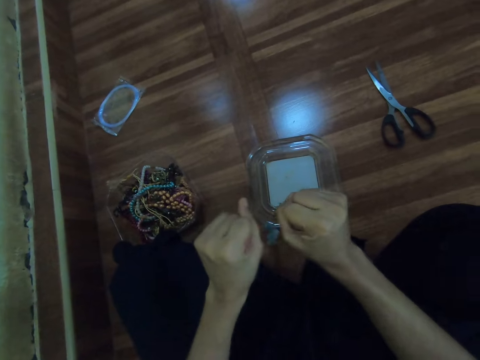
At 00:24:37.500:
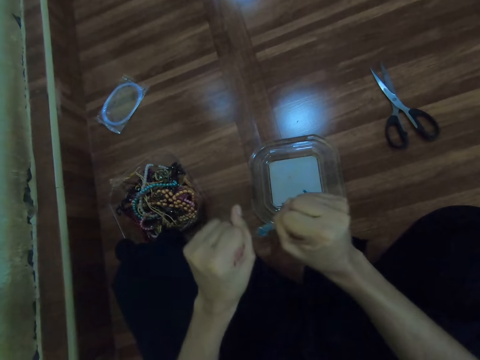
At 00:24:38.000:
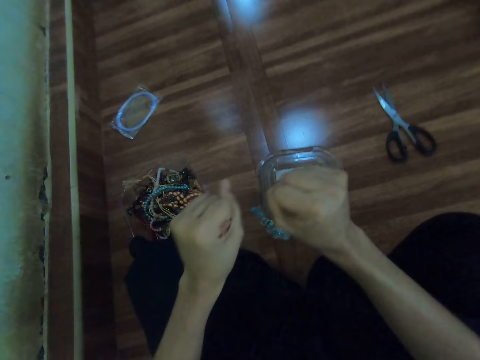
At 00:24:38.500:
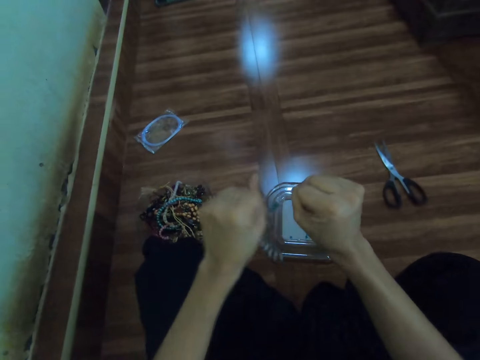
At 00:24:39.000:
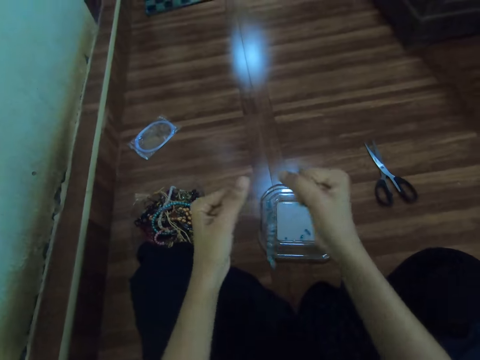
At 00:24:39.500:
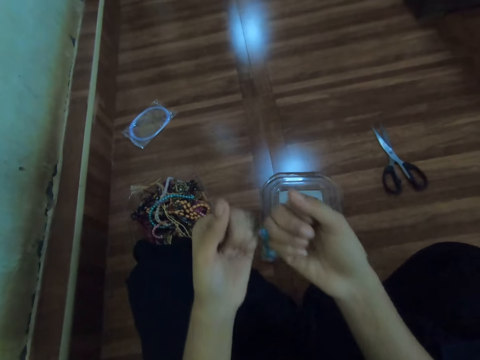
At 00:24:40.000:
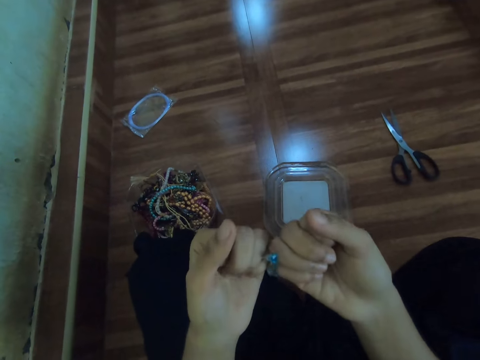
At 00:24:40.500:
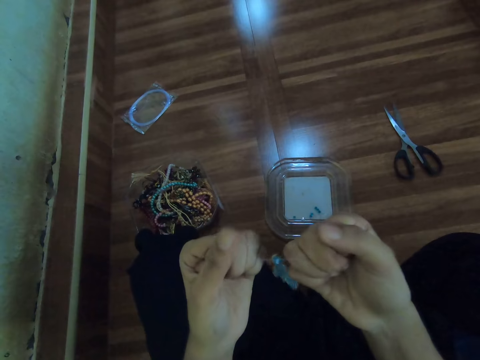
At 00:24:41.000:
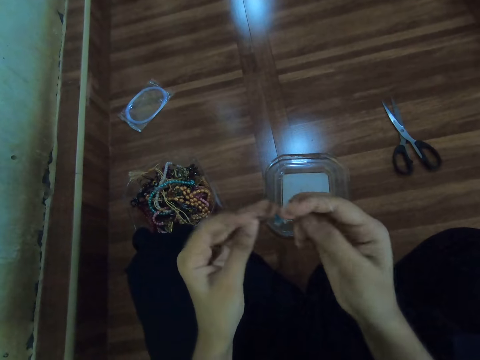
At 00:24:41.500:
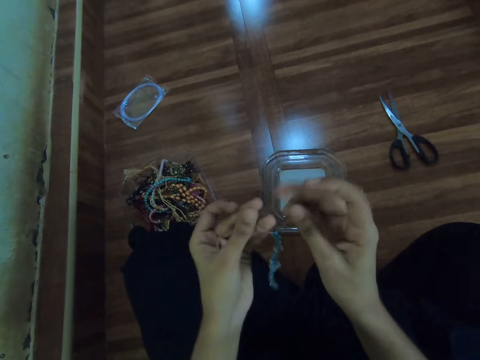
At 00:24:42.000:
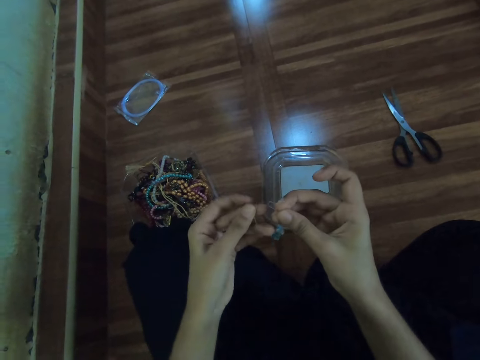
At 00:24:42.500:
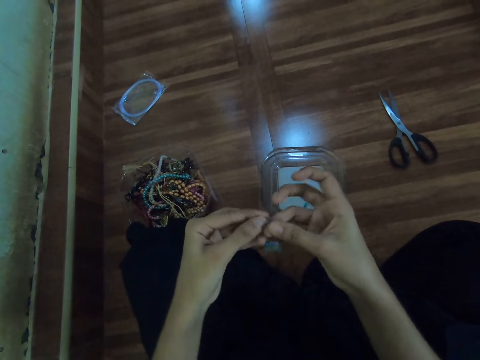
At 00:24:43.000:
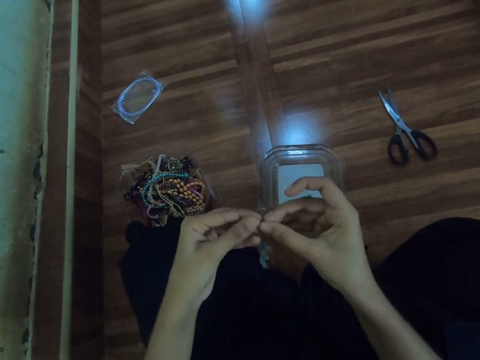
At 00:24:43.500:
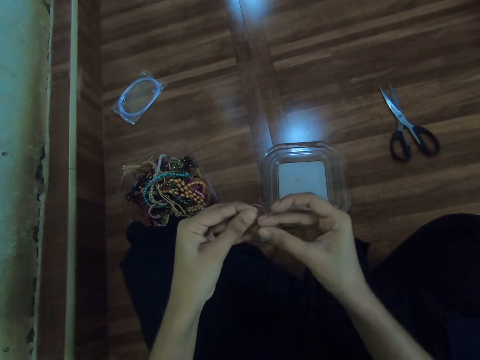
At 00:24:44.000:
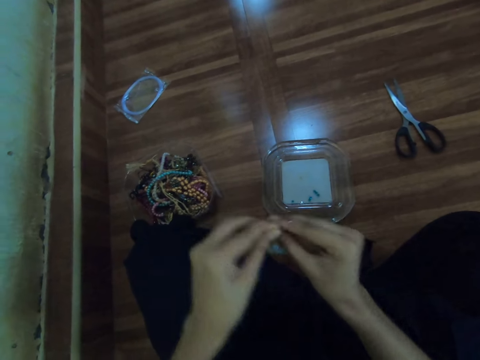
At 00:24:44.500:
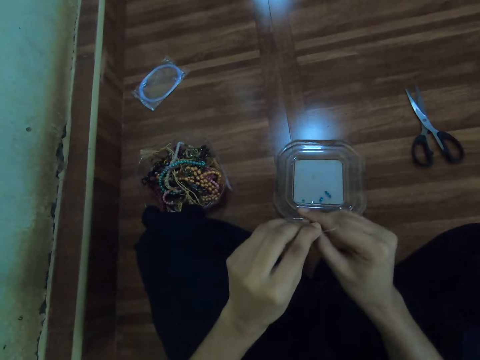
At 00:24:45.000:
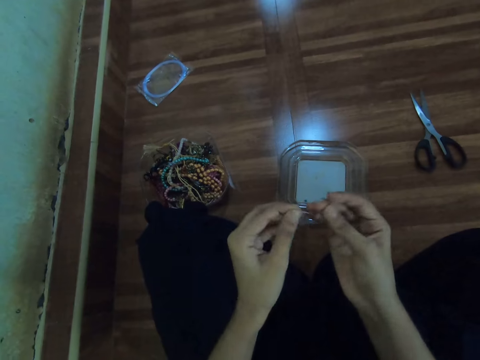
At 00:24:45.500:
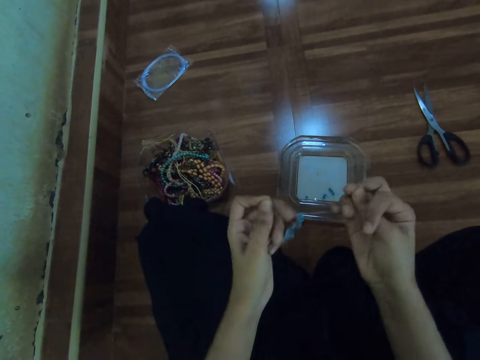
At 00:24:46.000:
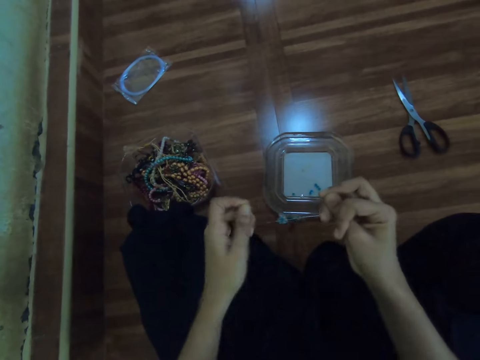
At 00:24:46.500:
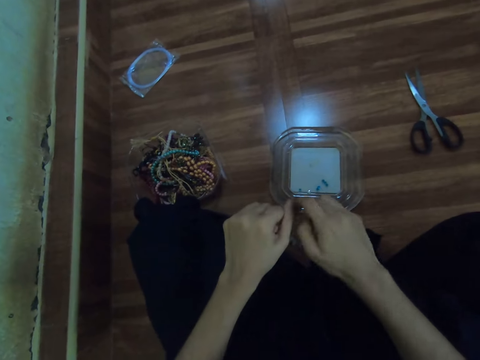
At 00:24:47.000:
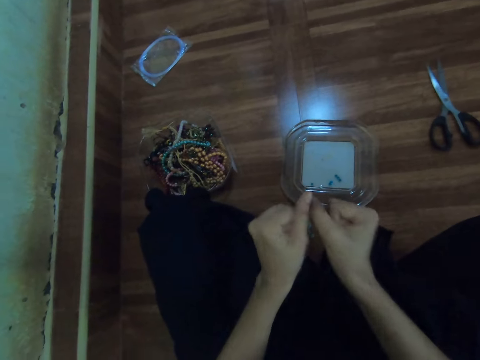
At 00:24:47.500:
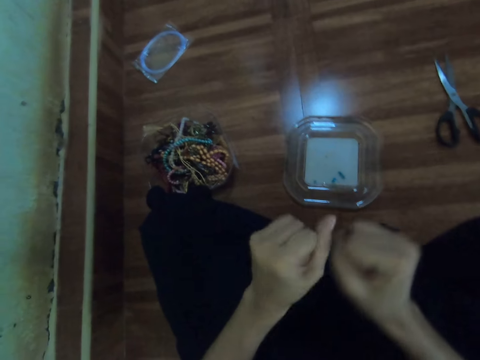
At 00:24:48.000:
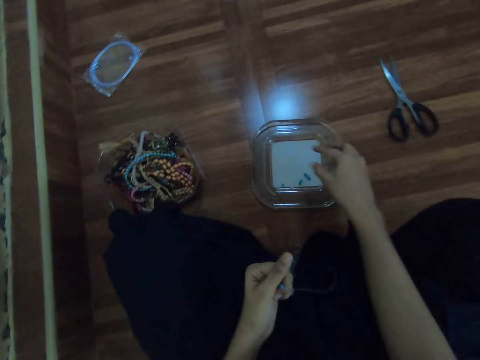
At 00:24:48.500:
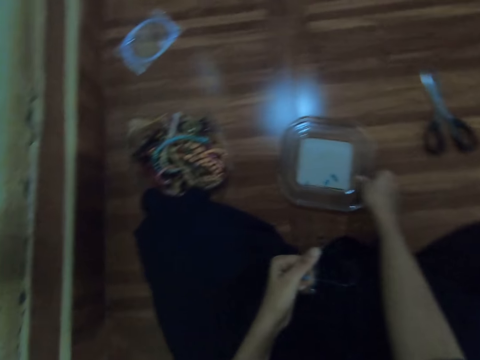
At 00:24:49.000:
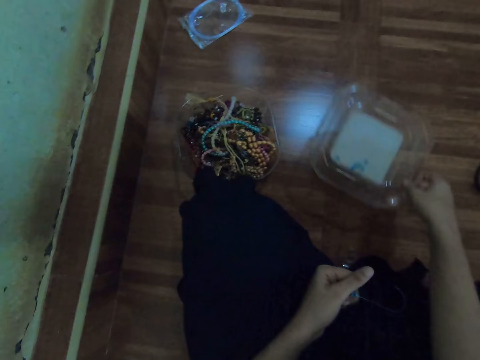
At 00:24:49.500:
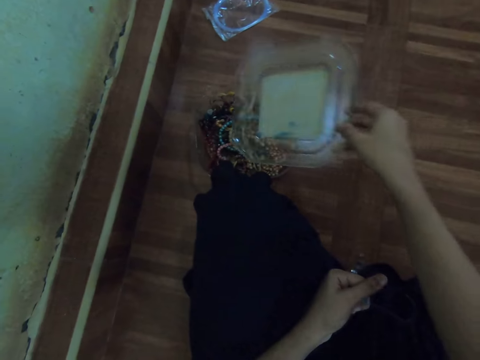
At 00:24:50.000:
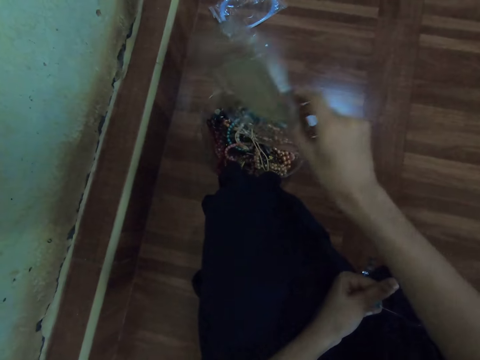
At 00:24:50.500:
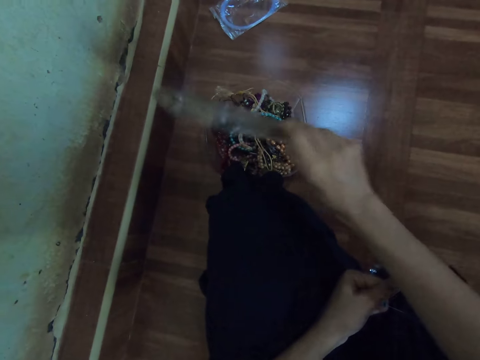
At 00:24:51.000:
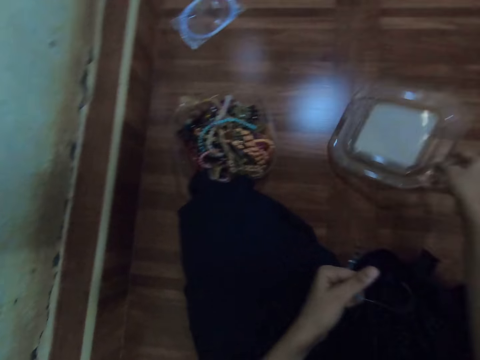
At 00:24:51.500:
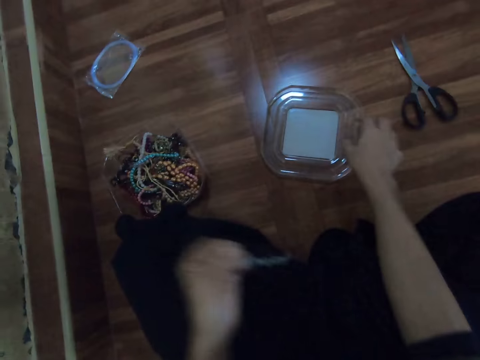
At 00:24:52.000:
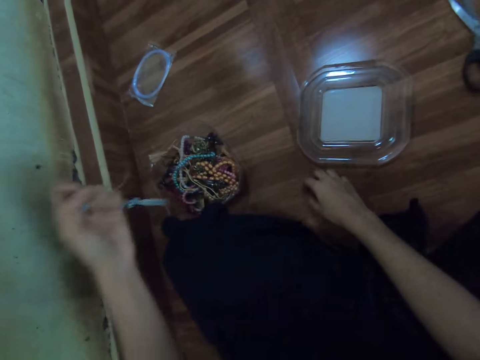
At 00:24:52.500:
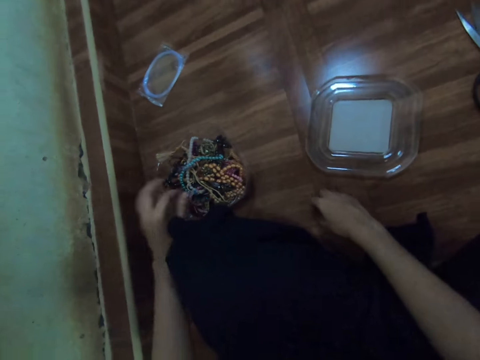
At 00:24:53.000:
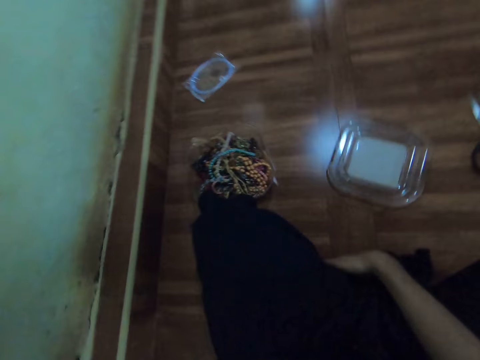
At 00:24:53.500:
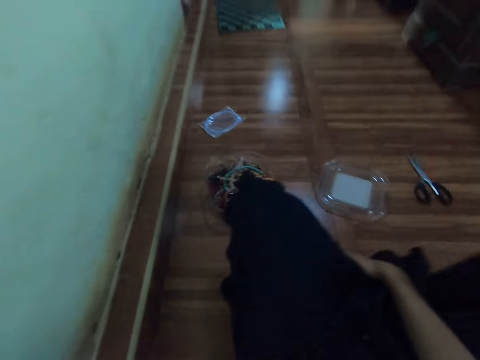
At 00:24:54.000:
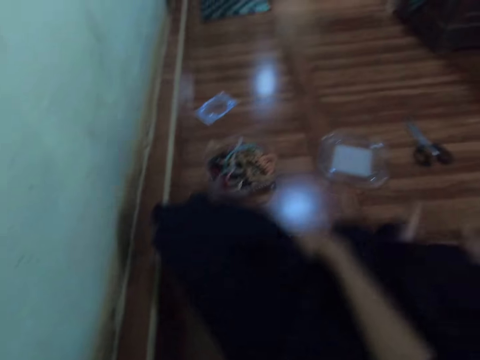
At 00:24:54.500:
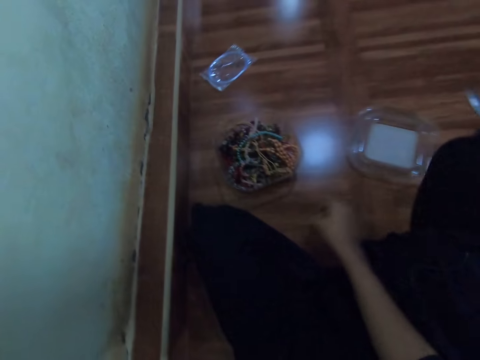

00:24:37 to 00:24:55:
The camera wearer ties the fishline with both hands. She carries the container lid from the floor with her right hand. She pours the beads in the container lid into a bead container with her right hand. She drops the container lid on the floor with her right hand. She drops the bead in the bead container with her left hand.

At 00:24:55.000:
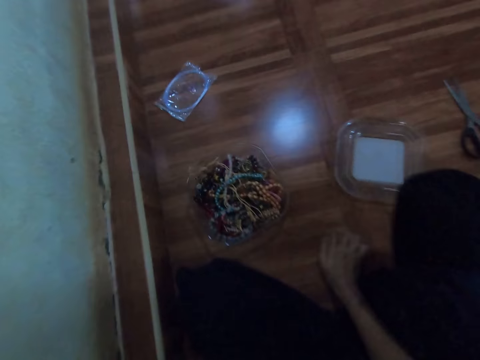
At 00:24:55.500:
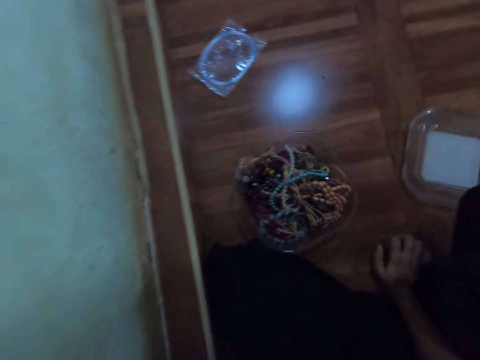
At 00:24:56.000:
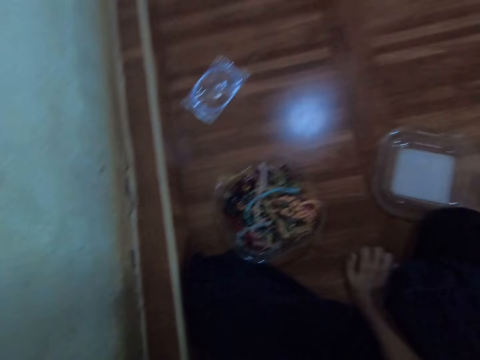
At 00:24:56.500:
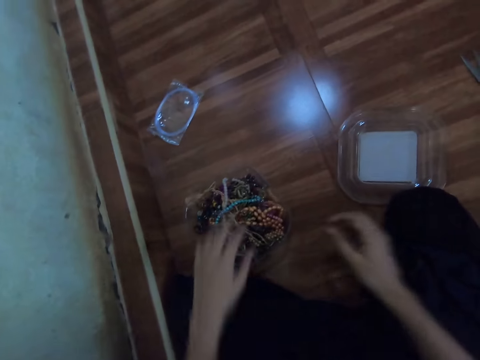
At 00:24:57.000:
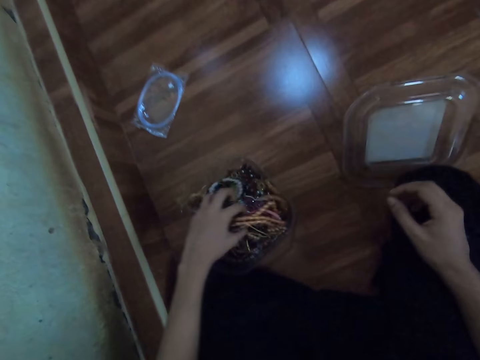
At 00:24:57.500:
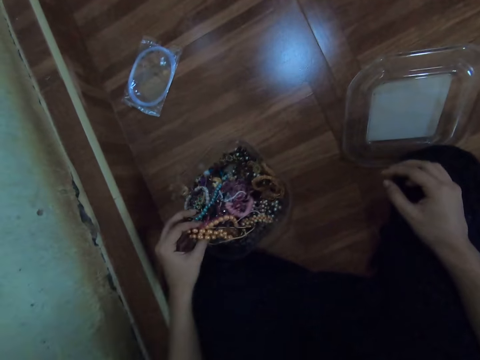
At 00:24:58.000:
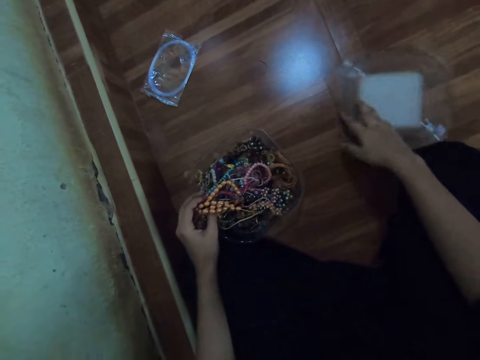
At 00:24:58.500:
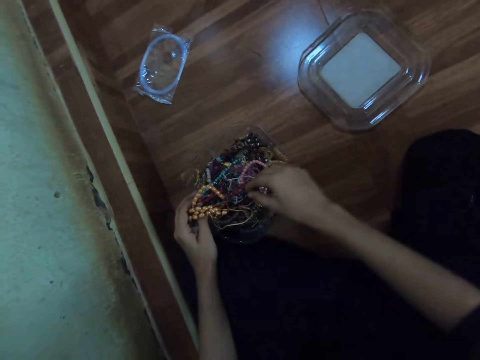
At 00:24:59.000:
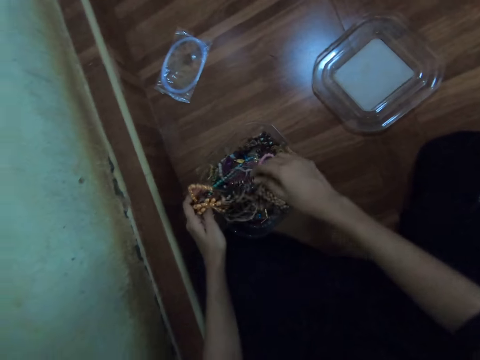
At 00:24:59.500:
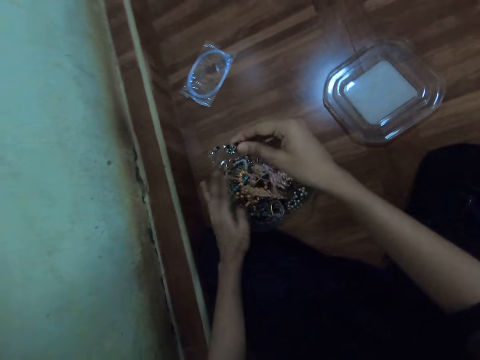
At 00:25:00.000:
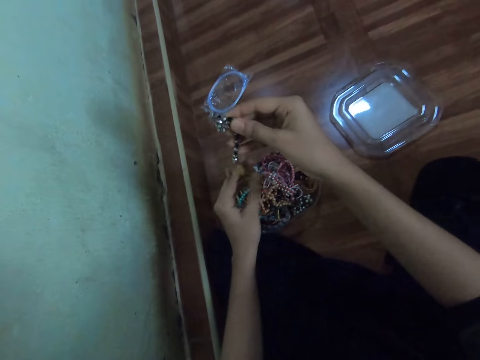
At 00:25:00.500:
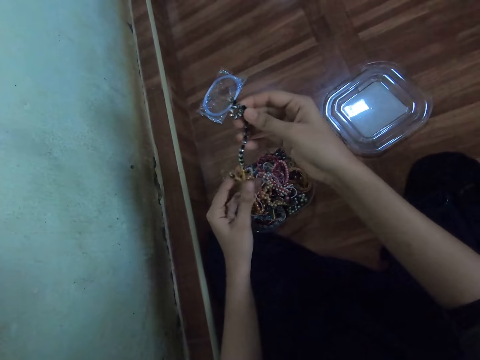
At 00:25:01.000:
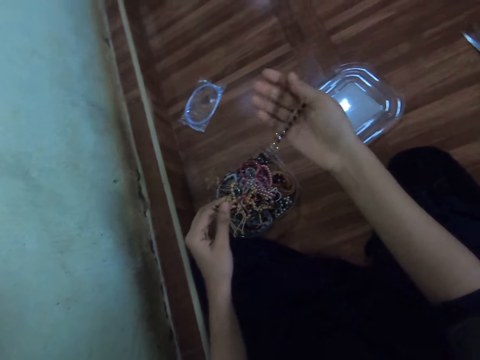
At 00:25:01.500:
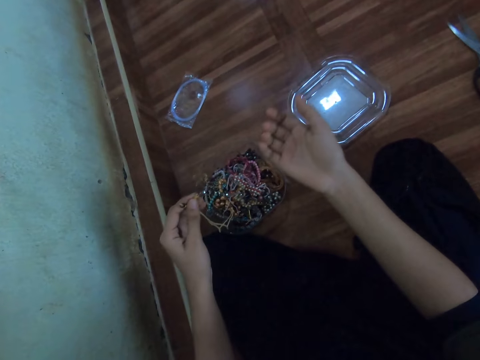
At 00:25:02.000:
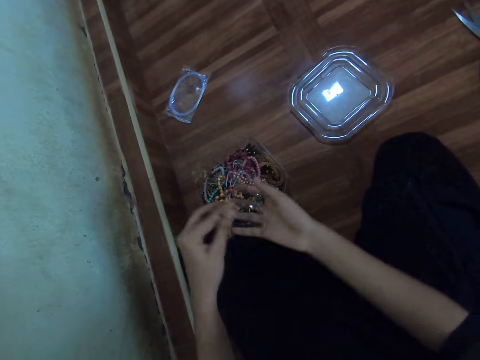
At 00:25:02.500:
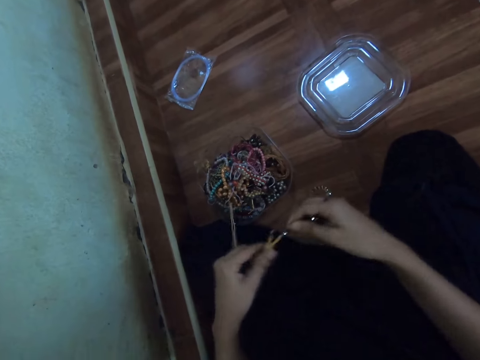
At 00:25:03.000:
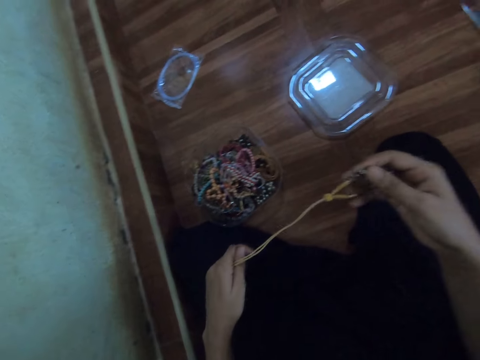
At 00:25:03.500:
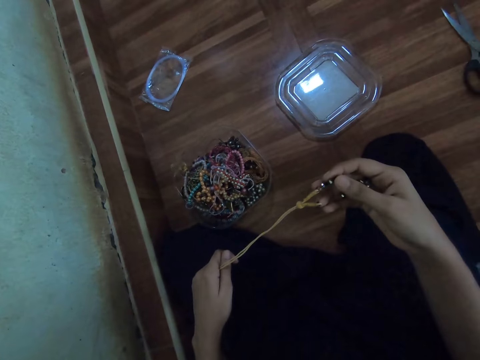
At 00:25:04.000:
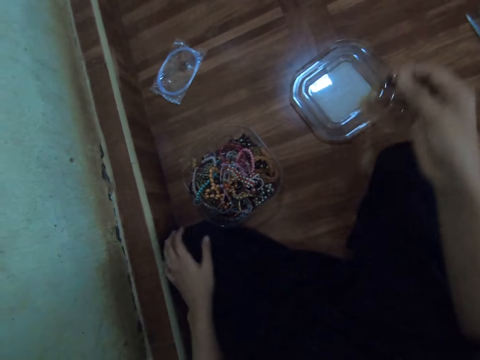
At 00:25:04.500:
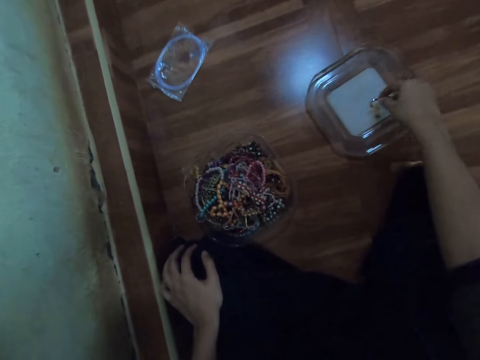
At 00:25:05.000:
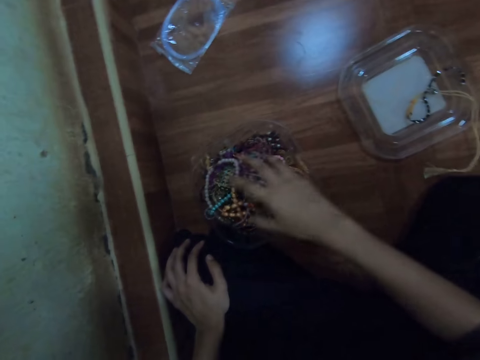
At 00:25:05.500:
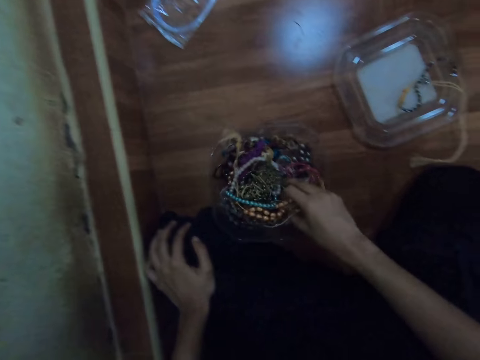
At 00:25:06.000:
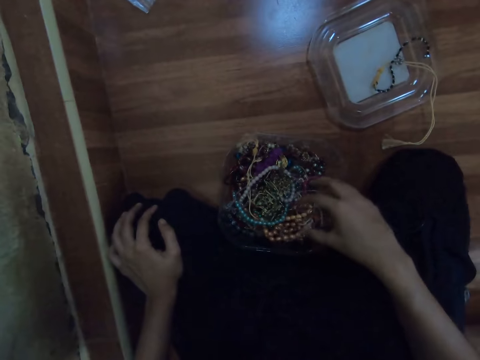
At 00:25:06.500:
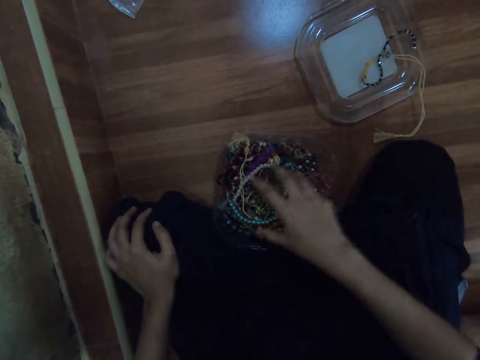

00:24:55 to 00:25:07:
The camera wearer searches the bead container with her left hand. She removes beads from the bead holder. She moves the container lid on the floor with her right hand. She picks a bead from the bead container with her right hand. She holds the bead with both hands. She drops the bead on the container lid with her right hand. She moves the bead container with her right hand.
